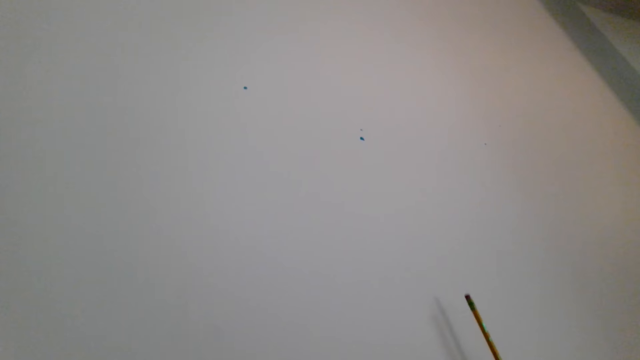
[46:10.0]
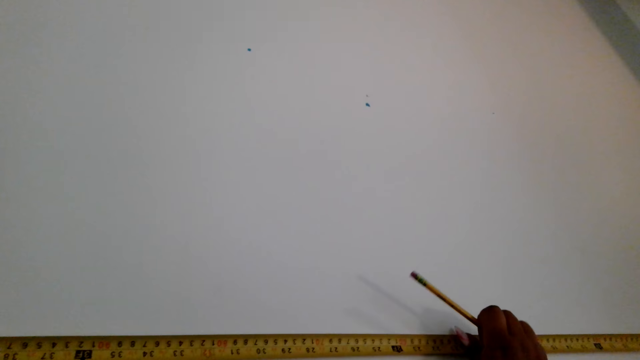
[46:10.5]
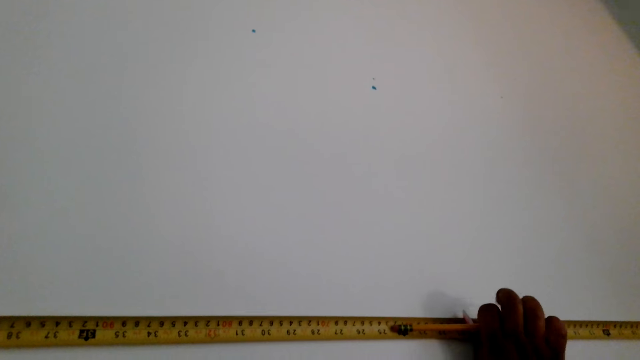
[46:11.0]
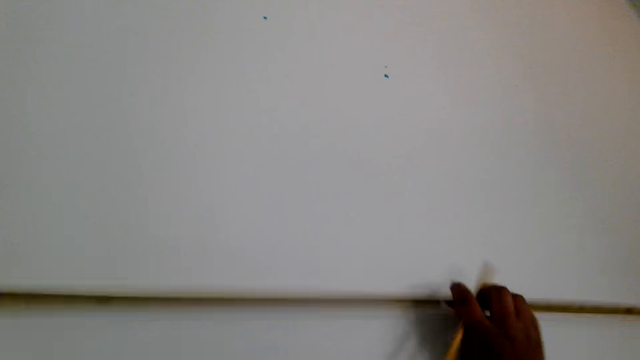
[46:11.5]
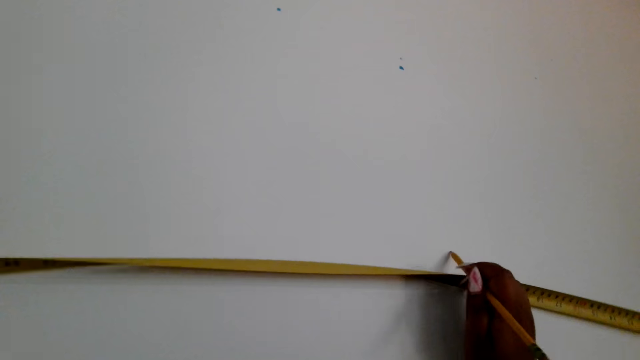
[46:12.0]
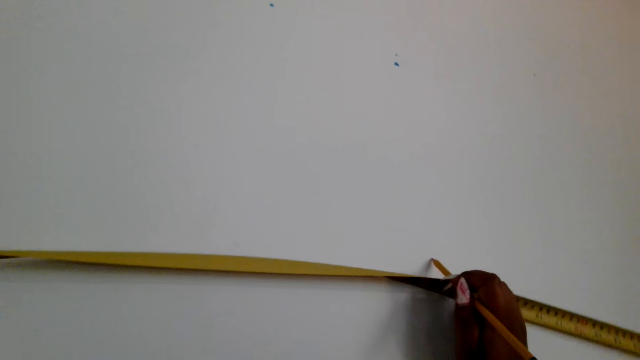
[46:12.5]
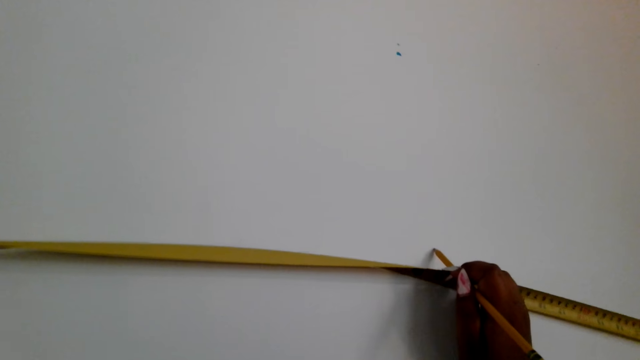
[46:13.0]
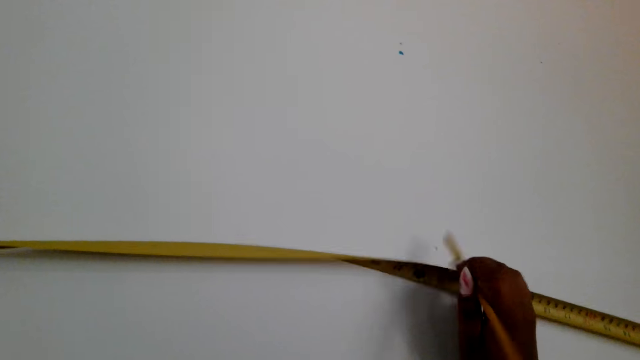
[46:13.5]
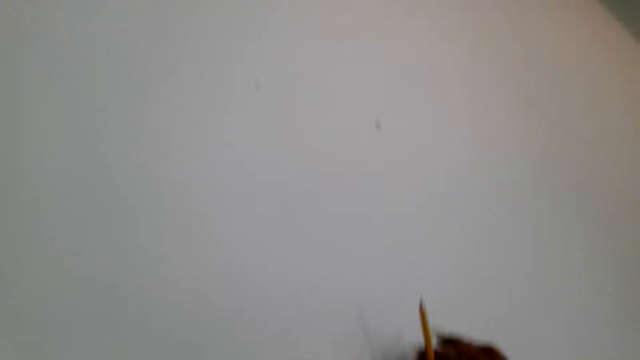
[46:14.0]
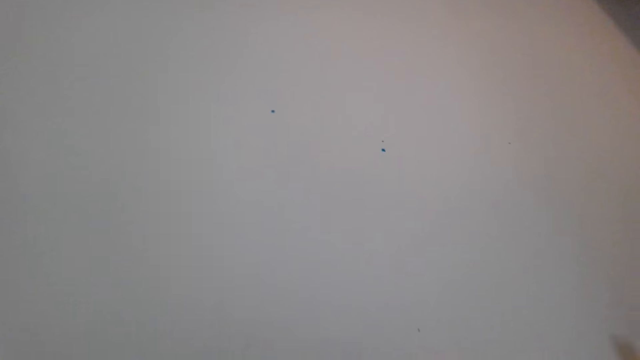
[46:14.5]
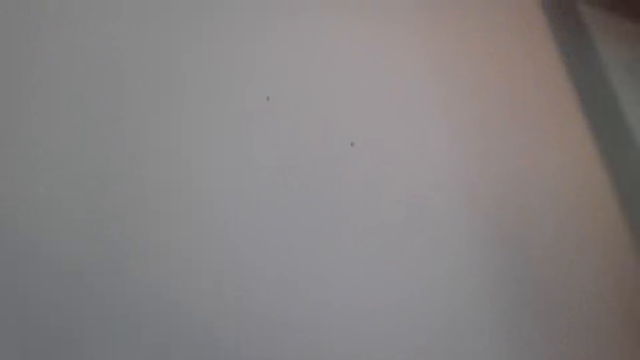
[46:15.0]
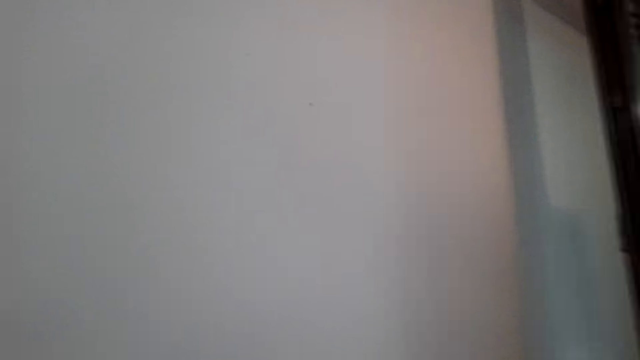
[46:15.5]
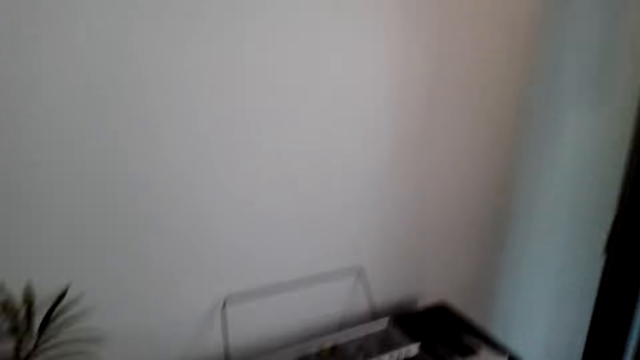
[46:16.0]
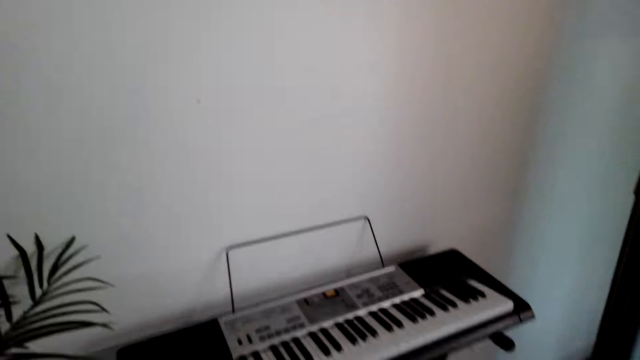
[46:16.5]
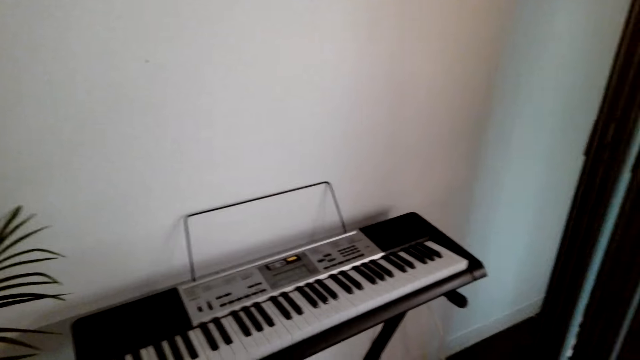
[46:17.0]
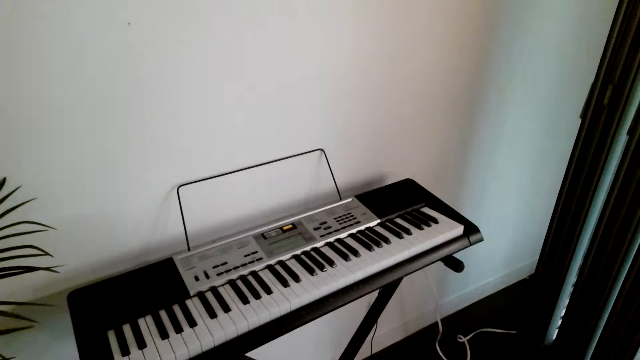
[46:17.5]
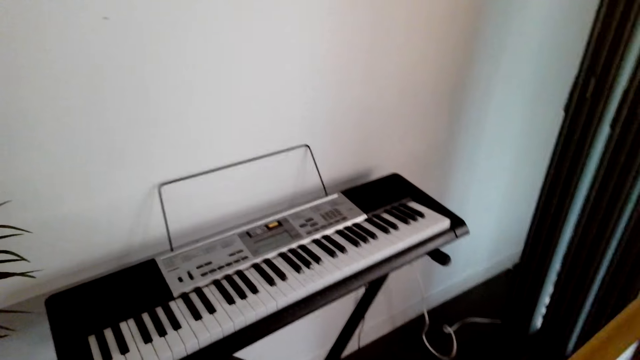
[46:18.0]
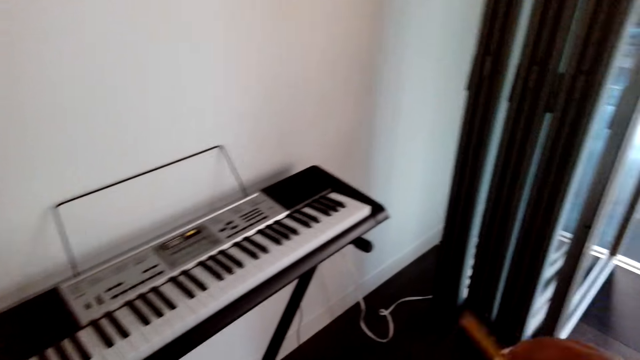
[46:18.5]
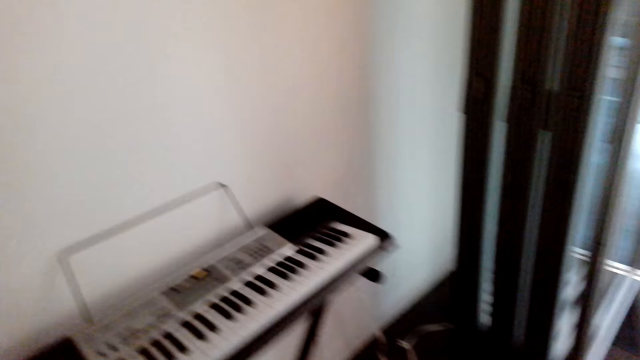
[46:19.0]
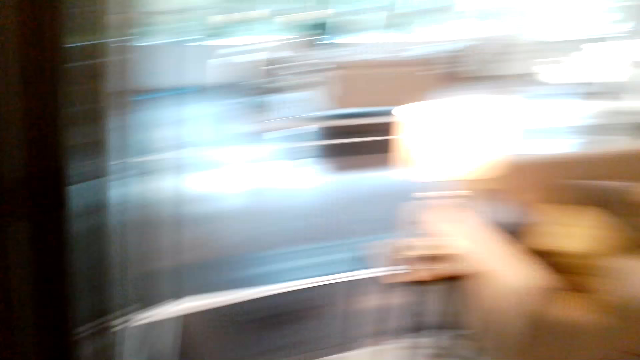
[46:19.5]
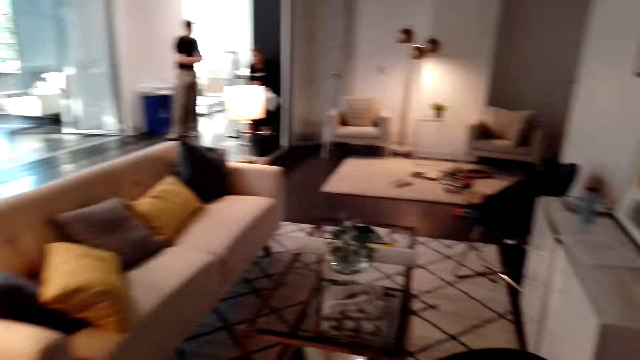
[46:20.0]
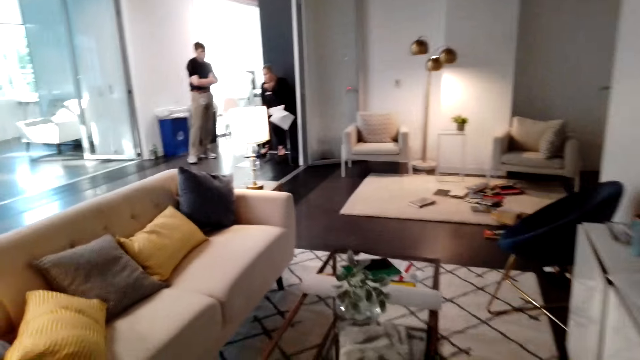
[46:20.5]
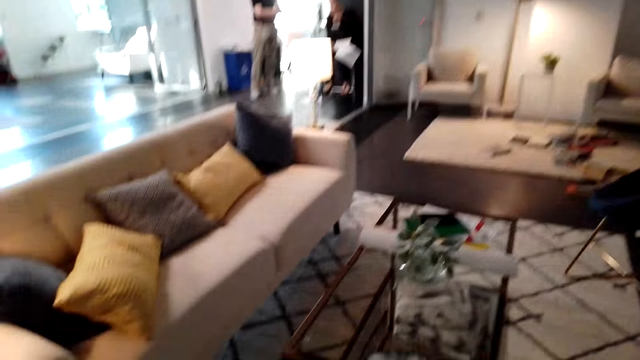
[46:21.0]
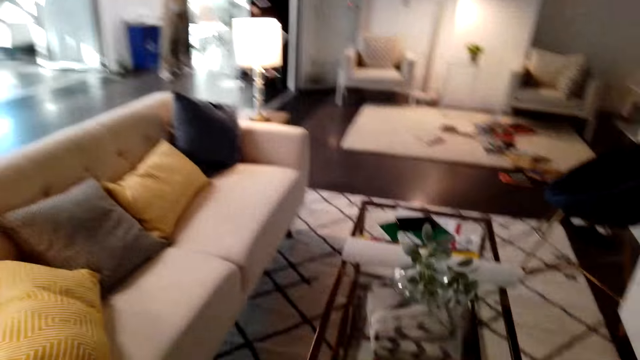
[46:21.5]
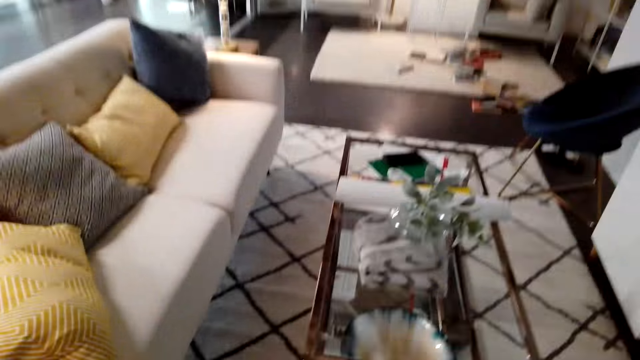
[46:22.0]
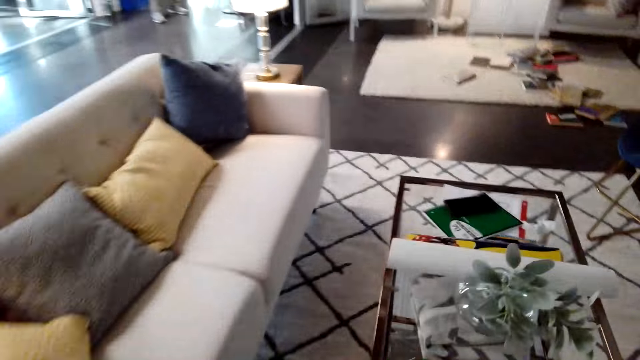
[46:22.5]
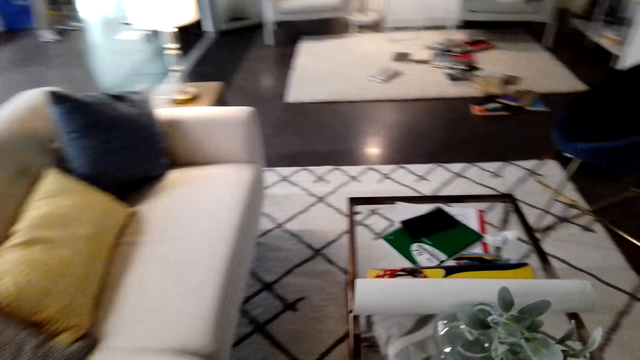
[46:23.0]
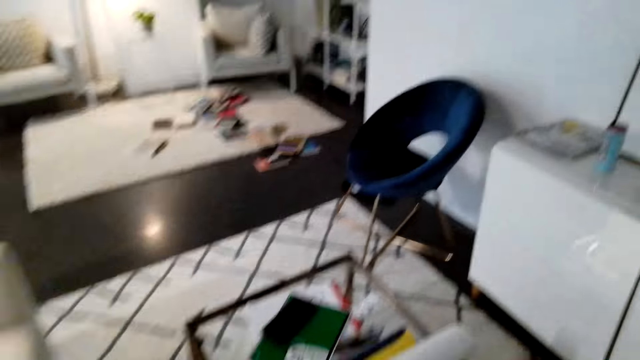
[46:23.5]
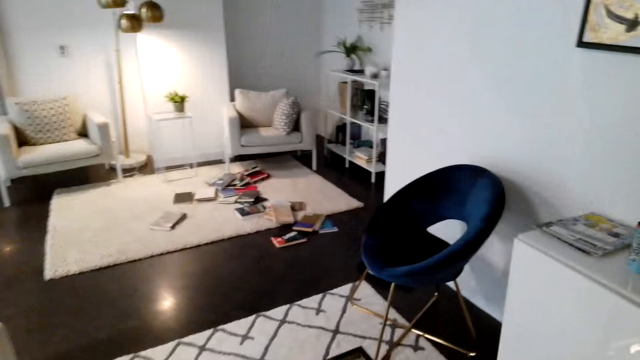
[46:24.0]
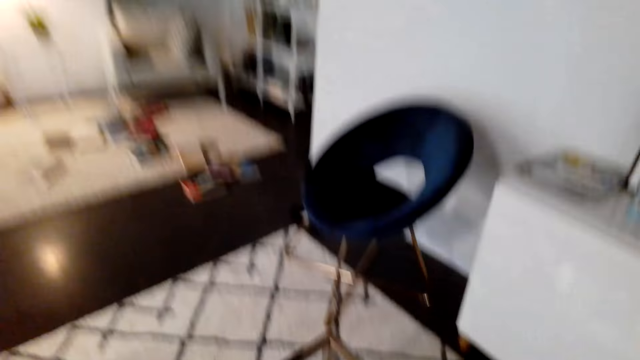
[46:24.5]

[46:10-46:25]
The camera wearer marks the wall with a pencil. They walk around. They move around.

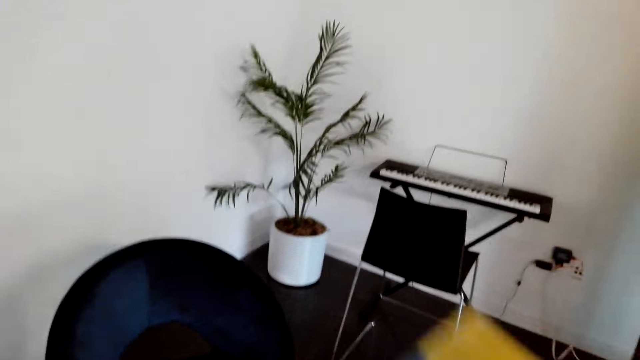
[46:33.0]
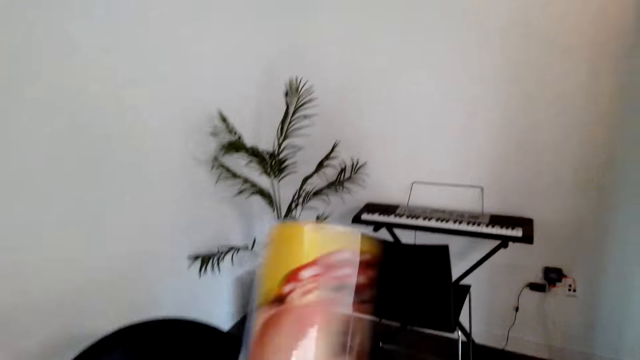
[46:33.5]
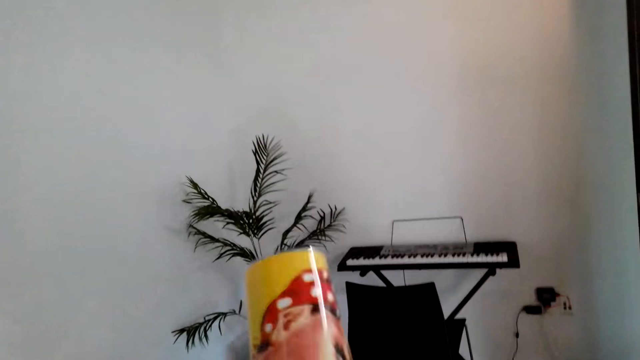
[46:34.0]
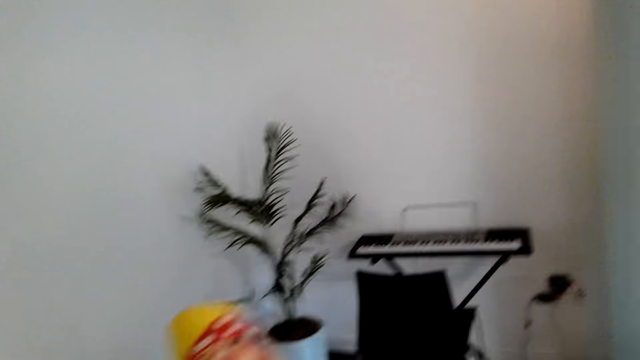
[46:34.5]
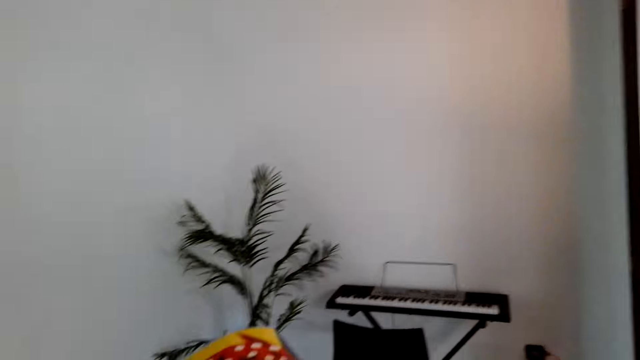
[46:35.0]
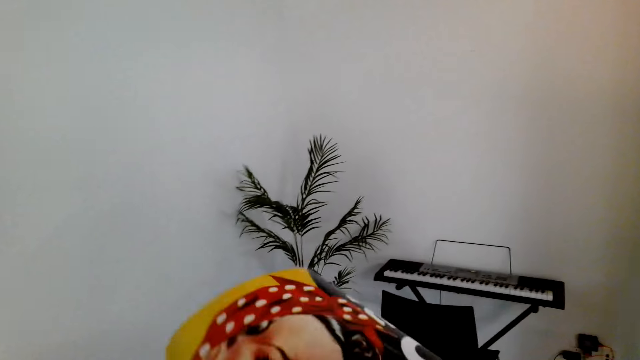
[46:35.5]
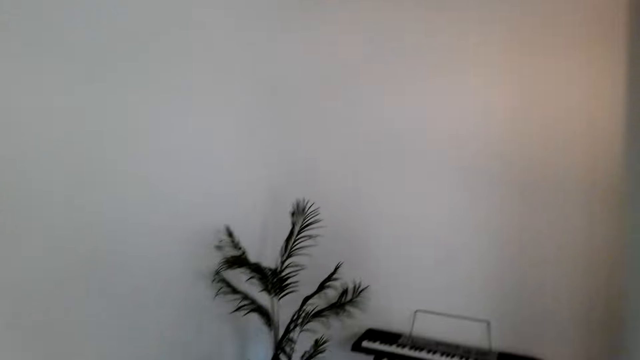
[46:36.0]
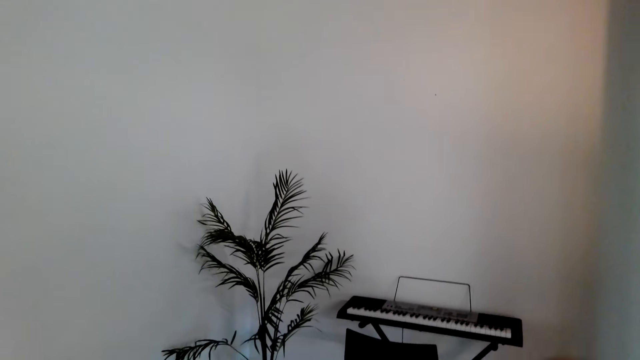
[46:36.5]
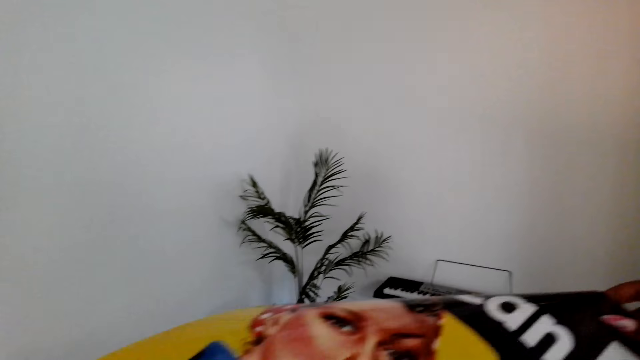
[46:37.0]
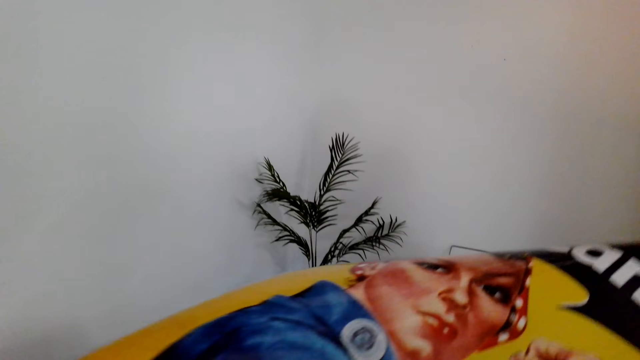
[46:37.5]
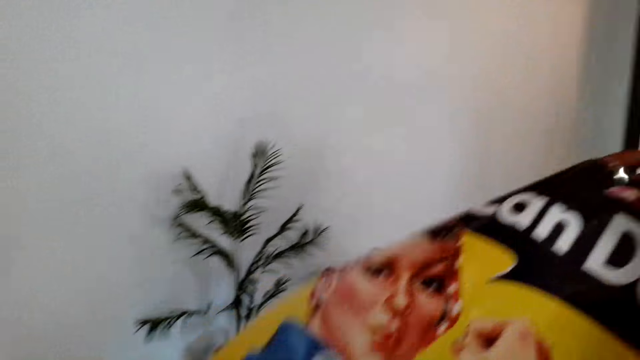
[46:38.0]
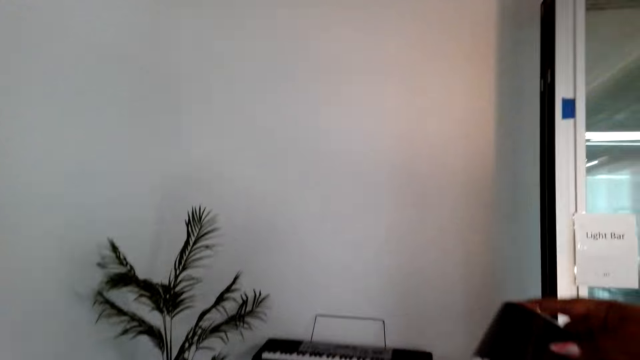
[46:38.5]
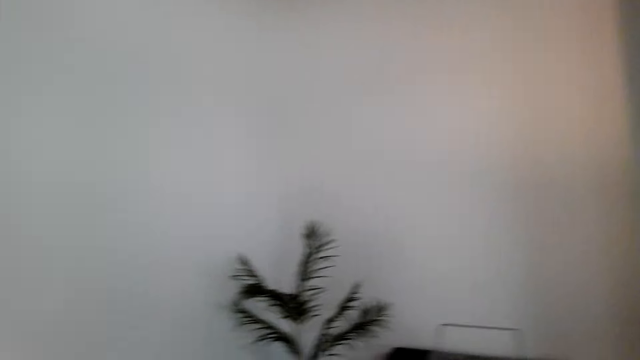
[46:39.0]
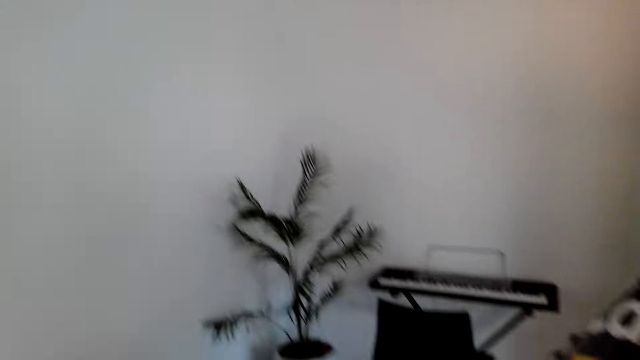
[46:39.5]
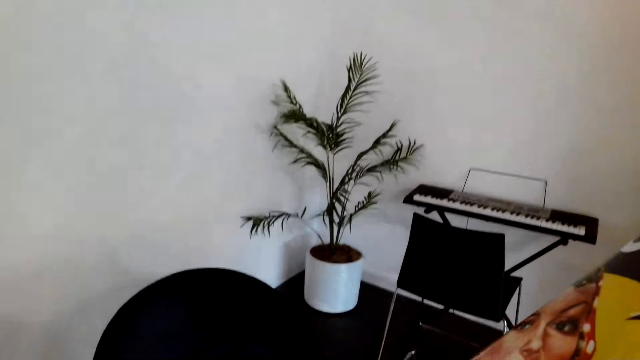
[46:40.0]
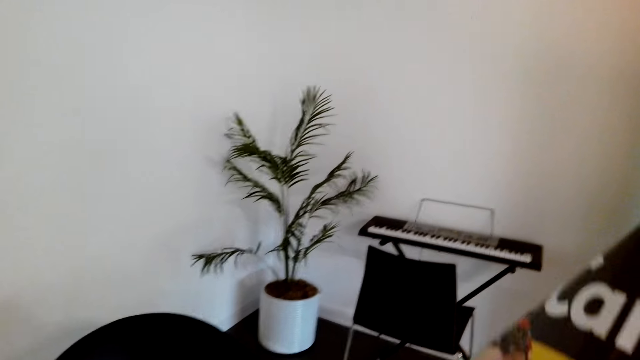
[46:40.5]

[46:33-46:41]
The camera wearer unfolds a chart.
